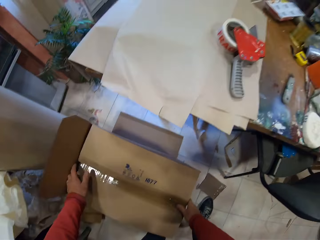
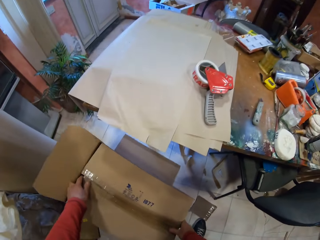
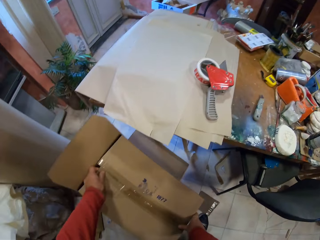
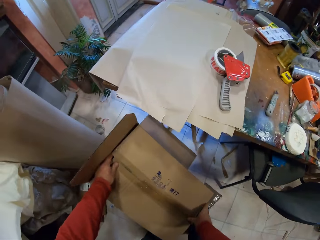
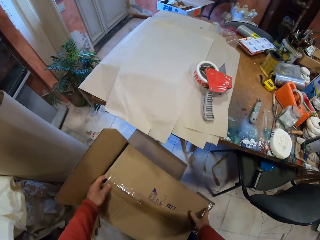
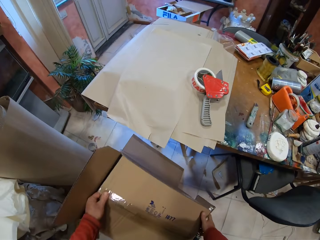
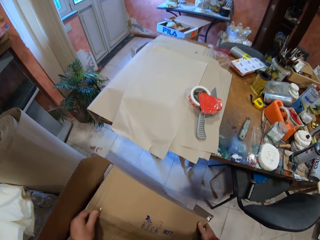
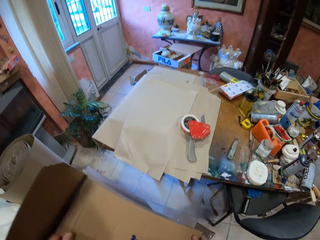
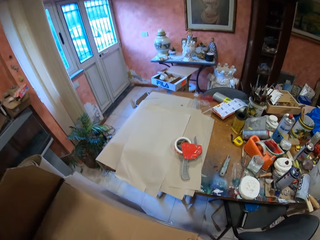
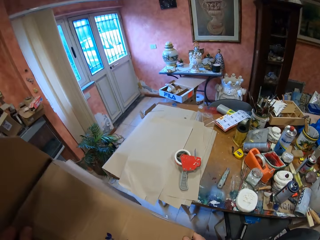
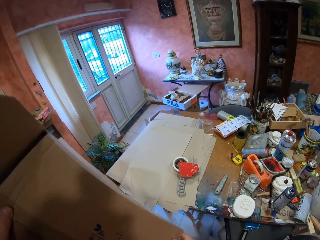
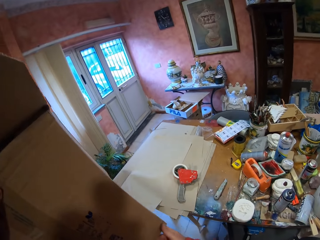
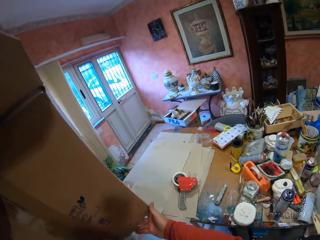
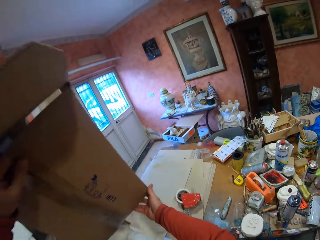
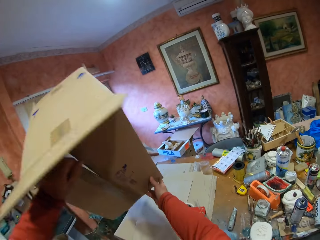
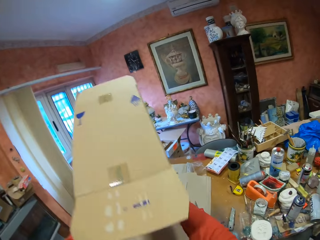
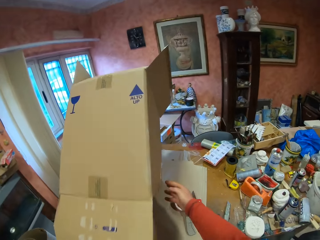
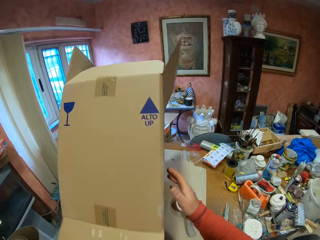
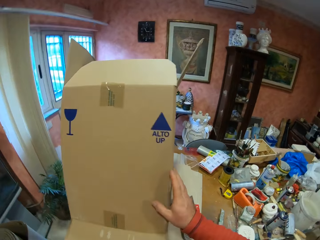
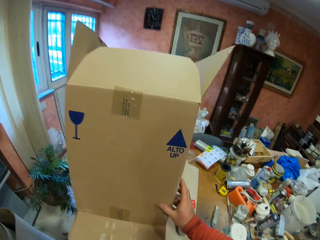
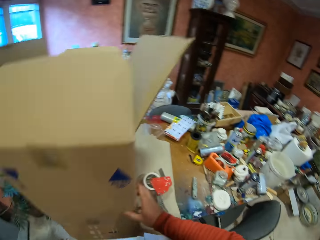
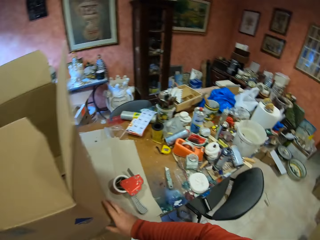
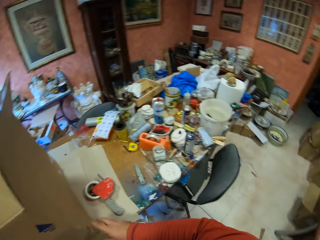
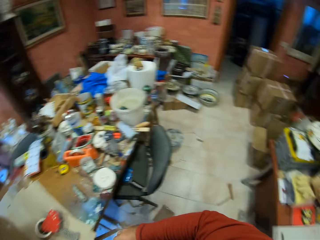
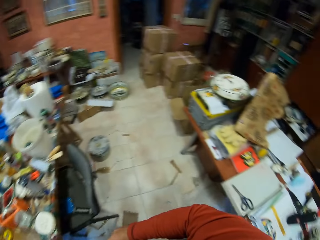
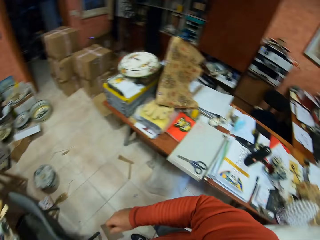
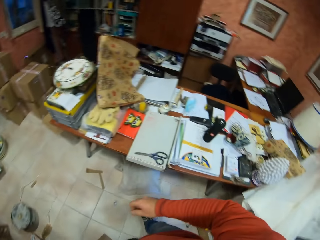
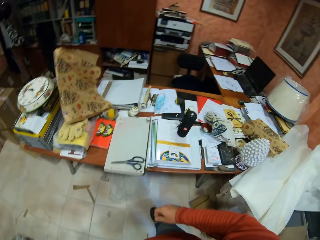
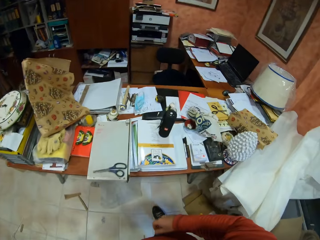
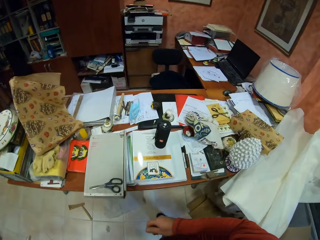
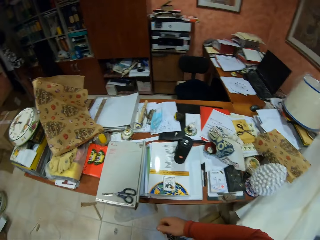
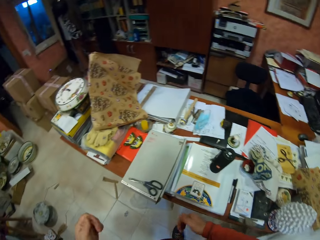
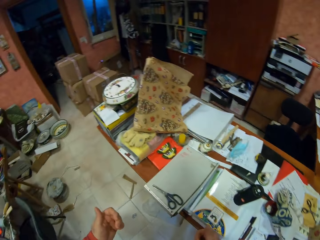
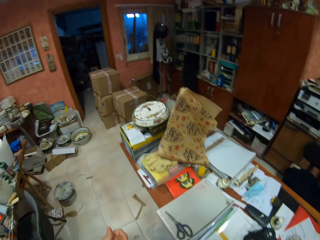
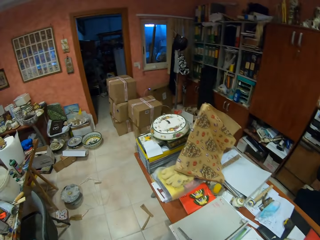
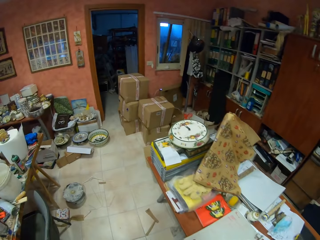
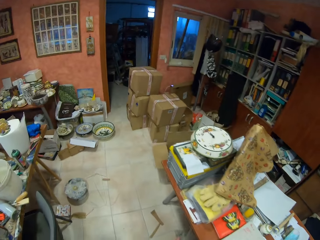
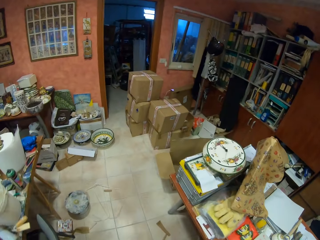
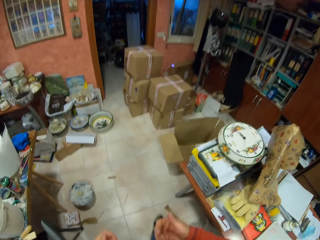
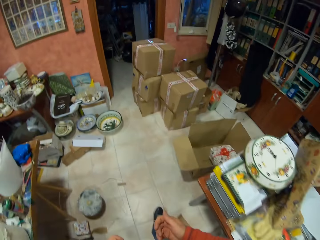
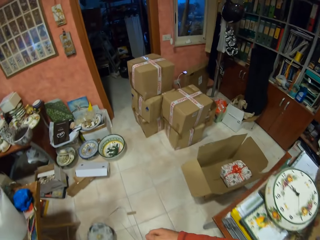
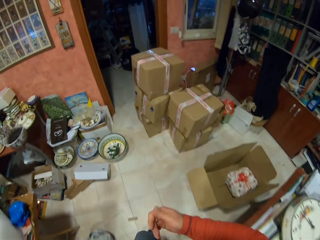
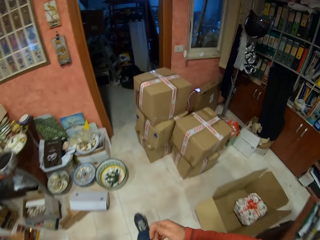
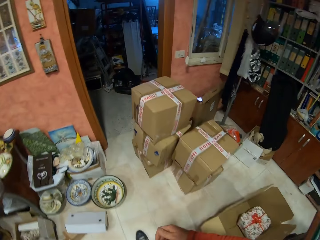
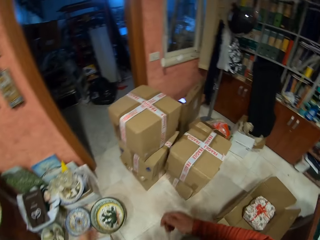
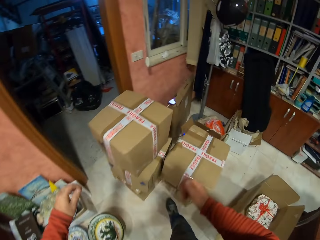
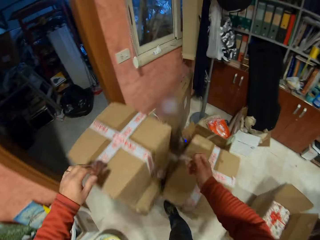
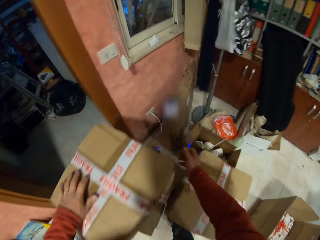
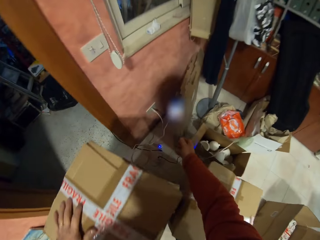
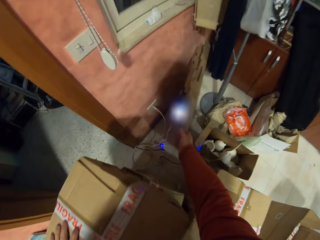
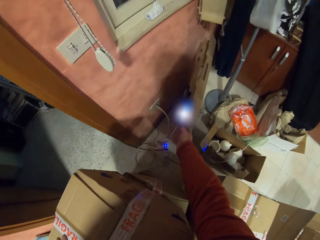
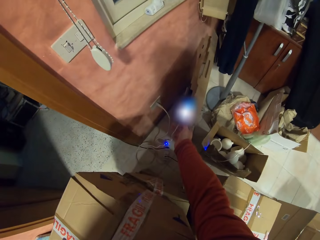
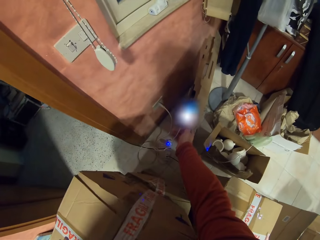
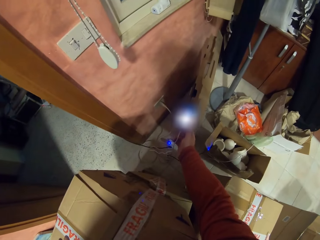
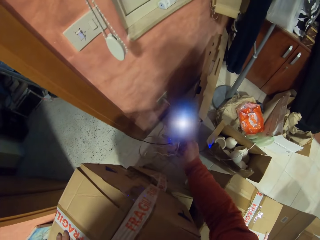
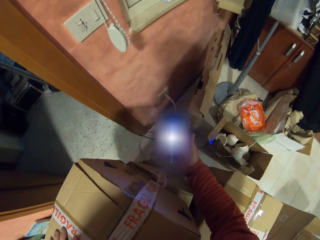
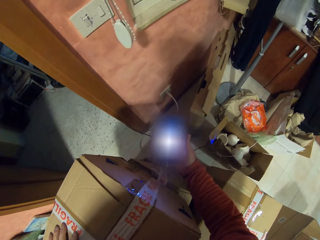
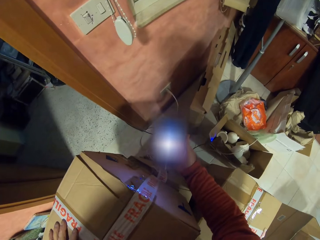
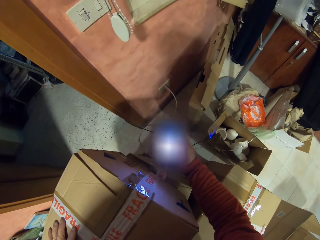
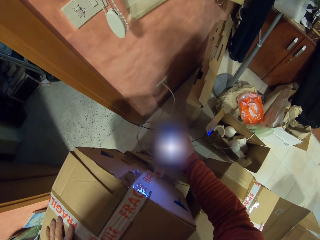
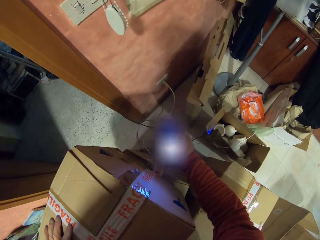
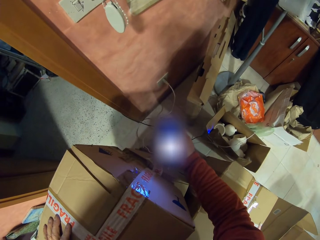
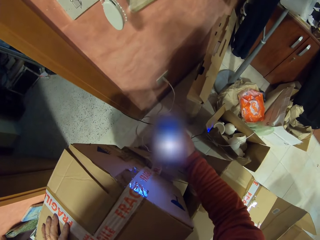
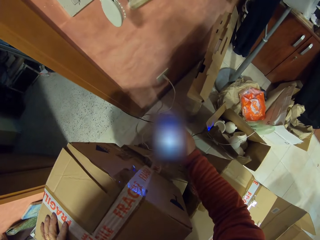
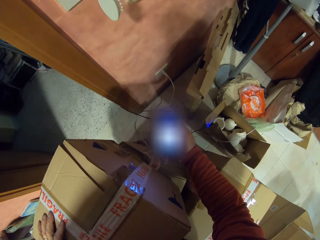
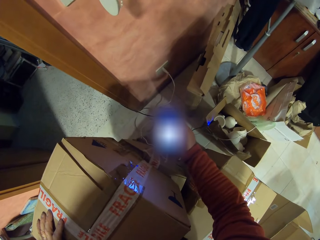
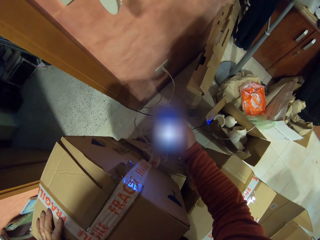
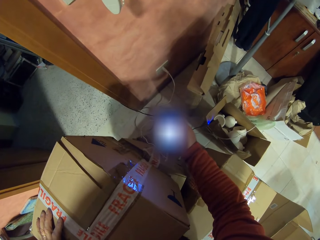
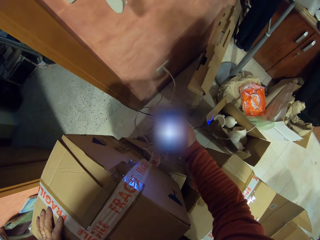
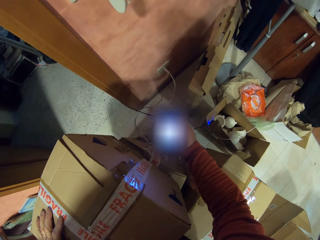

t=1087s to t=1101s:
The camera wearer picks up the carton box on the floor. He places the carton box on the table. He walks around the room, looks around, and walks across the table. He places his left hand on the carton. He picks up the phone on the box. He operates the phone in his right hand.

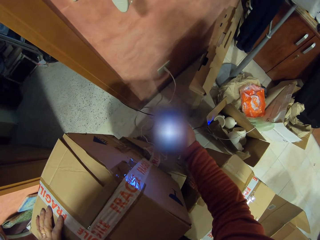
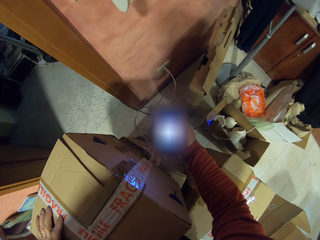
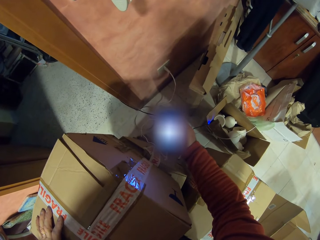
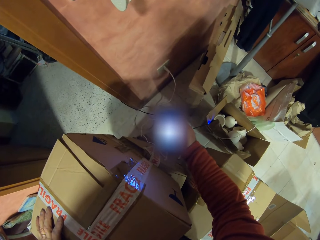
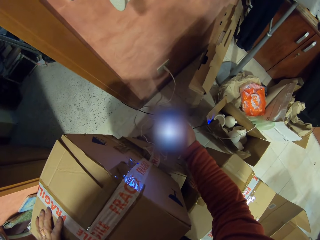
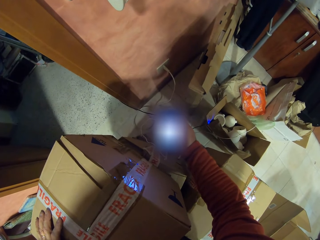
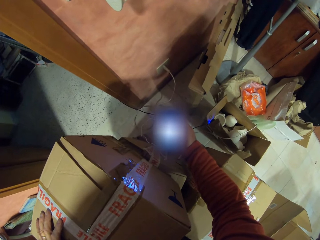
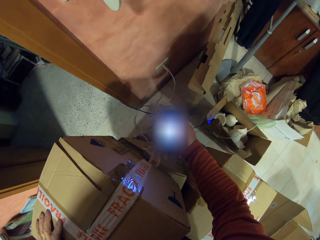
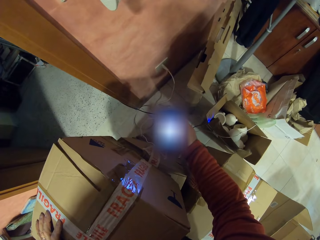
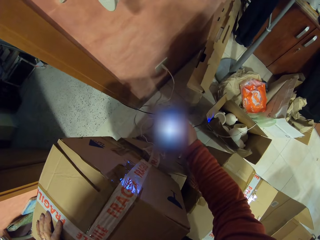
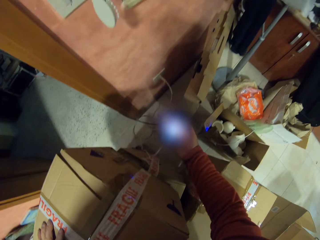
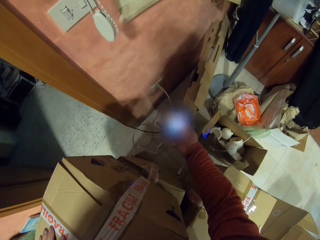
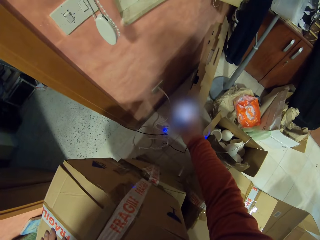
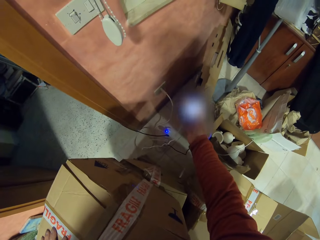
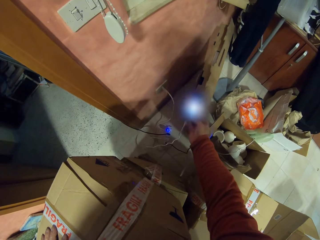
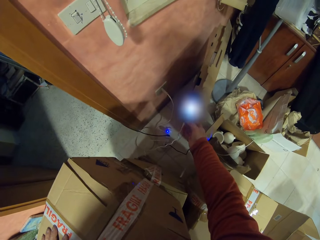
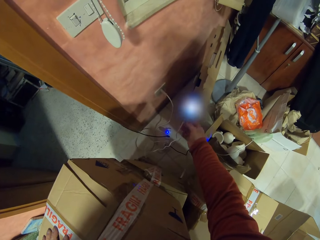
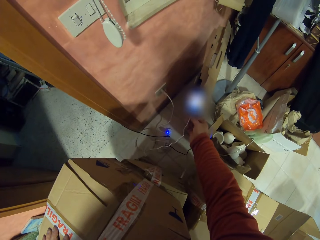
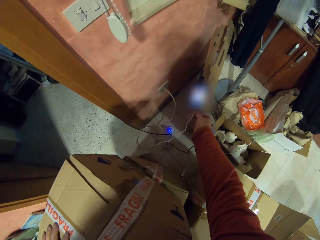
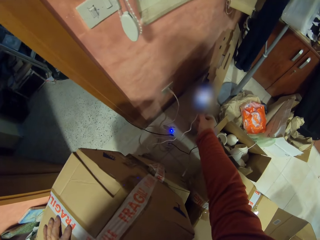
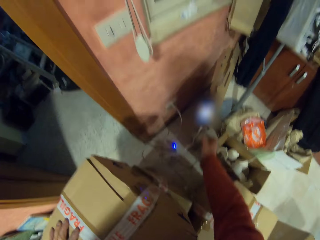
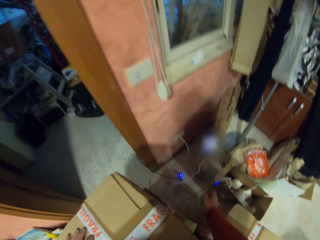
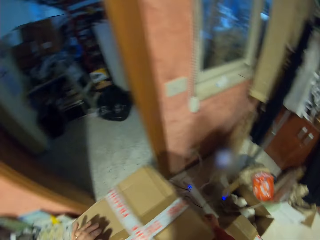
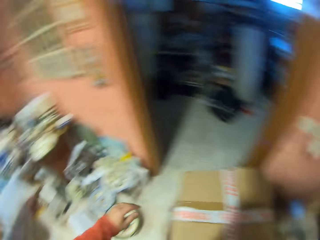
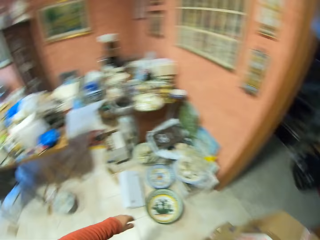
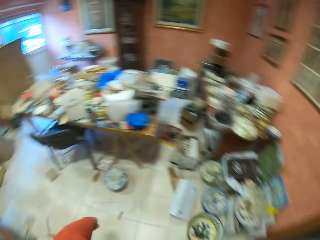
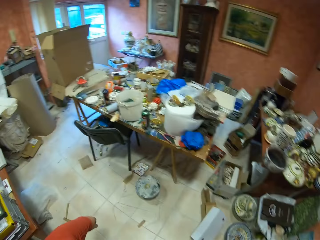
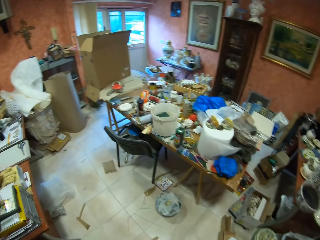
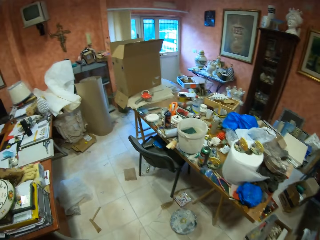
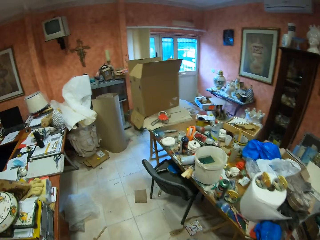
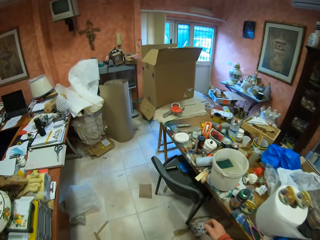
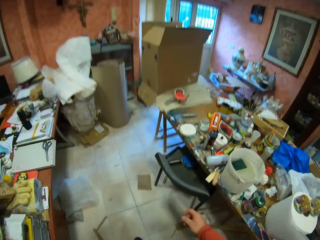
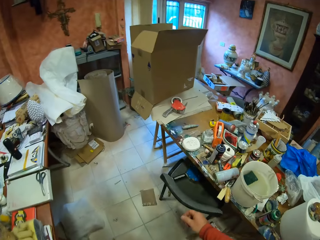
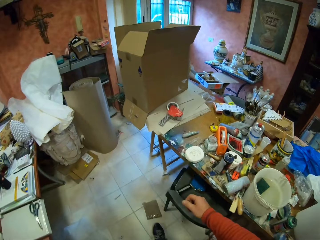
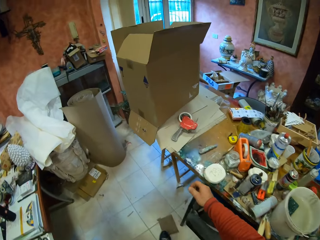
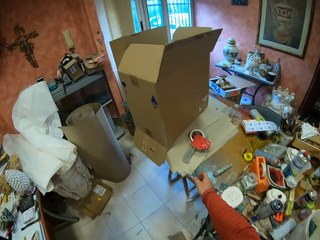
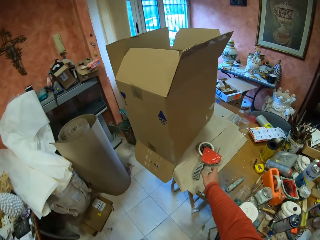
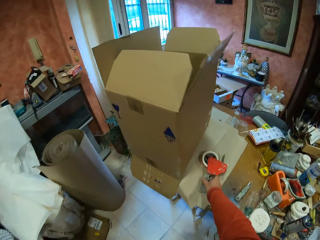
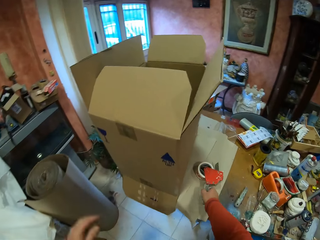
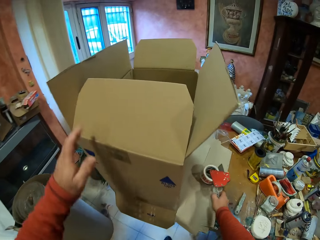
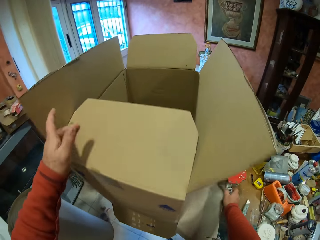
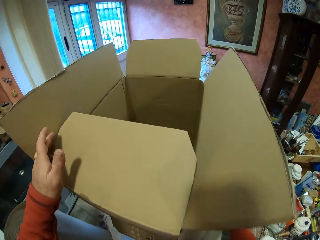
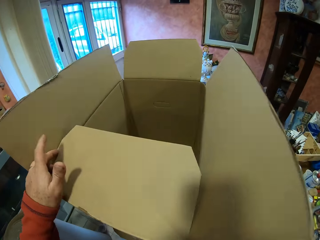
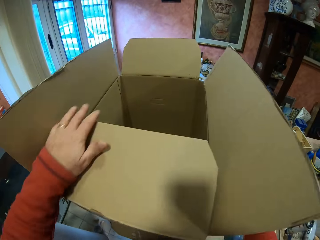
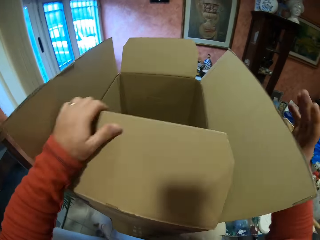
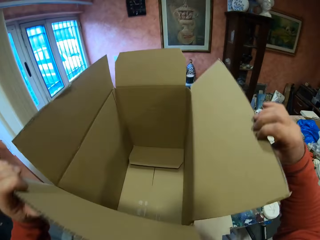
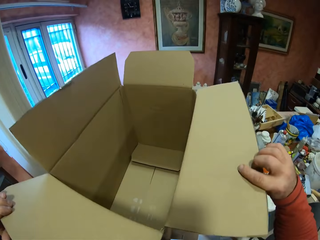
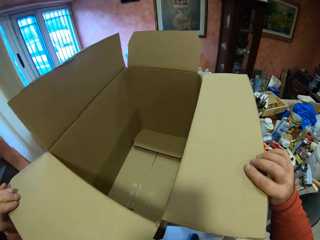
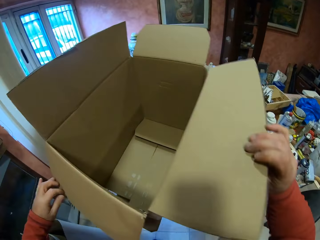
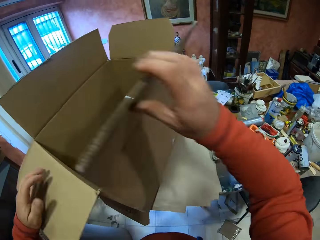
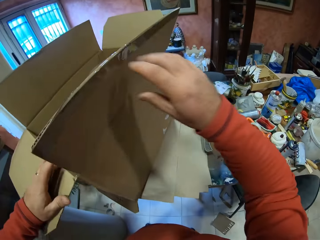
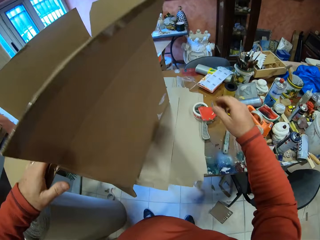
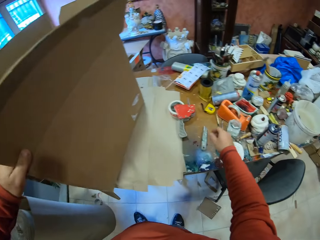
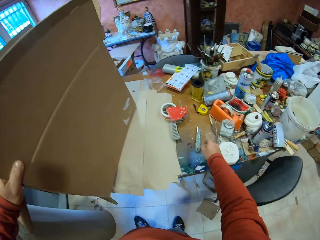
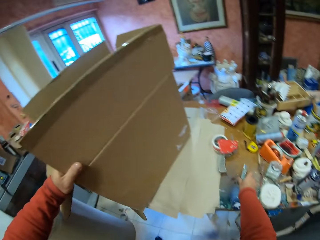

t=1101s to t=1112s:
The camera wearer looks at the phone. They put the phone on the box. They walk around the room. They move the hand sellotape dispenser. They pick up the handheld tape dispenser and place it on the table. They touch the carton box.
